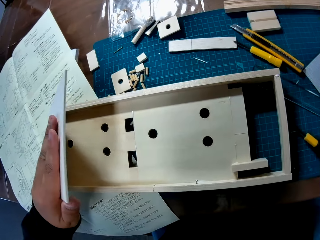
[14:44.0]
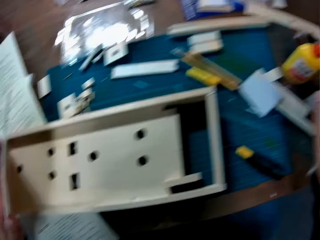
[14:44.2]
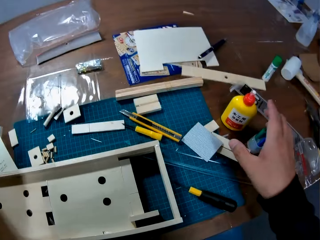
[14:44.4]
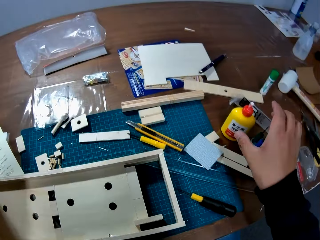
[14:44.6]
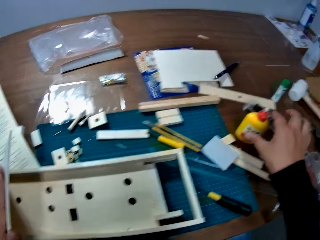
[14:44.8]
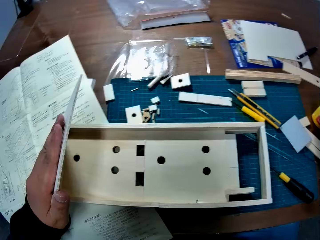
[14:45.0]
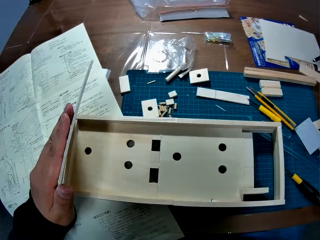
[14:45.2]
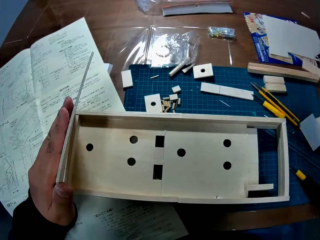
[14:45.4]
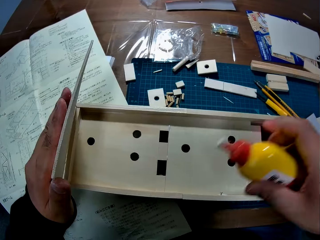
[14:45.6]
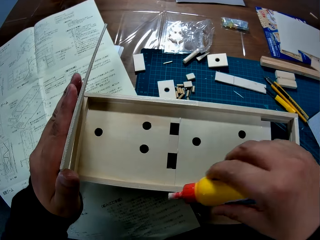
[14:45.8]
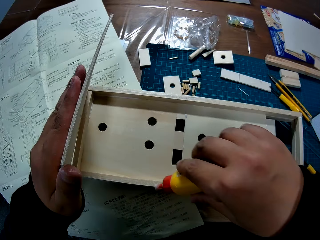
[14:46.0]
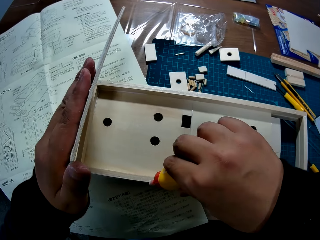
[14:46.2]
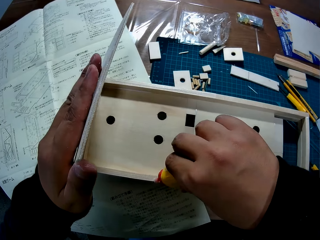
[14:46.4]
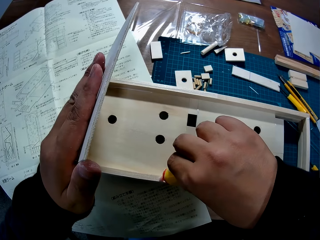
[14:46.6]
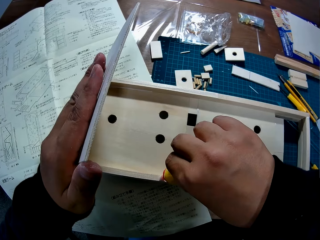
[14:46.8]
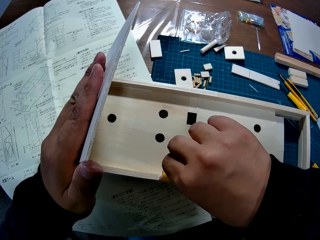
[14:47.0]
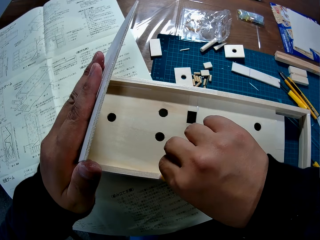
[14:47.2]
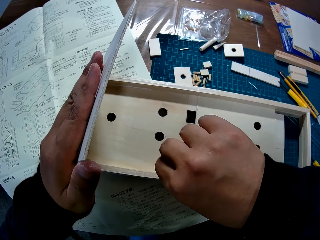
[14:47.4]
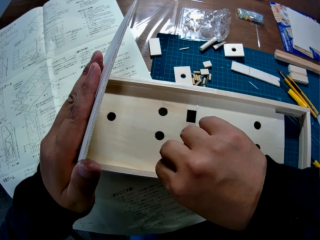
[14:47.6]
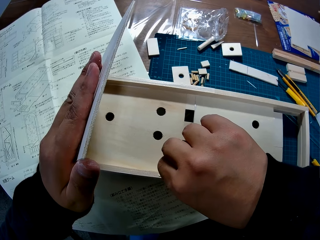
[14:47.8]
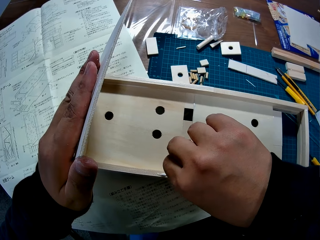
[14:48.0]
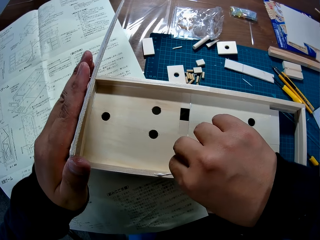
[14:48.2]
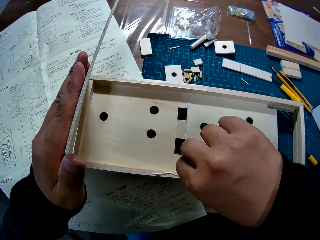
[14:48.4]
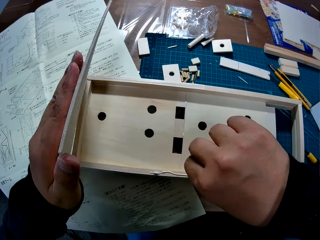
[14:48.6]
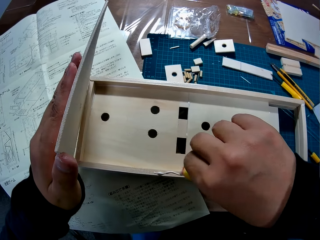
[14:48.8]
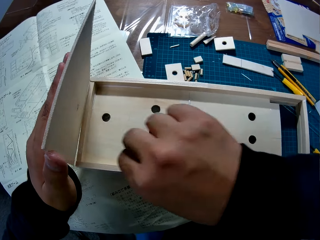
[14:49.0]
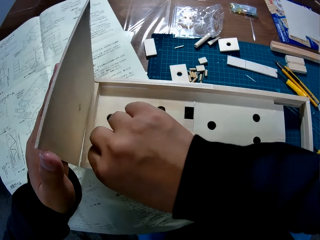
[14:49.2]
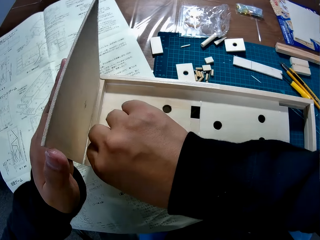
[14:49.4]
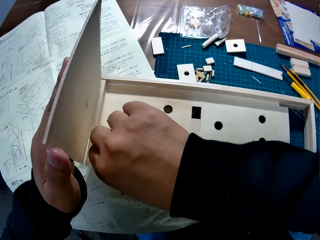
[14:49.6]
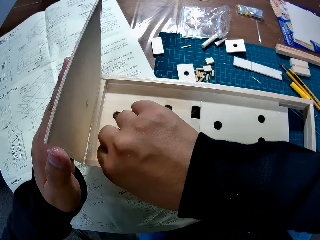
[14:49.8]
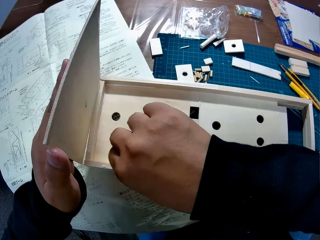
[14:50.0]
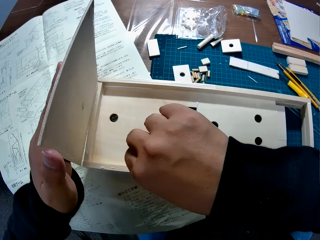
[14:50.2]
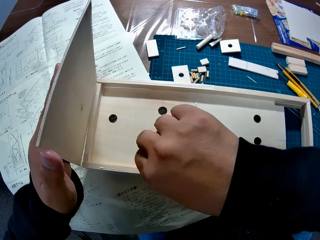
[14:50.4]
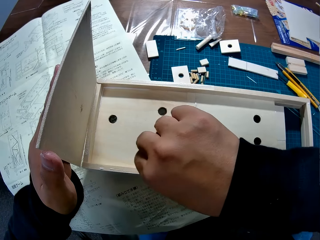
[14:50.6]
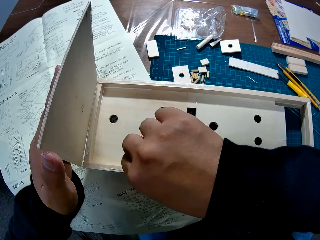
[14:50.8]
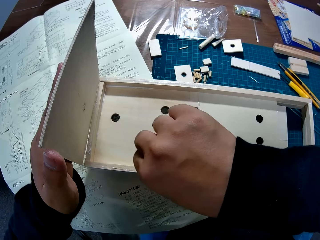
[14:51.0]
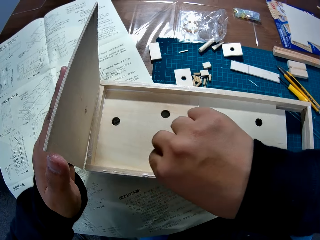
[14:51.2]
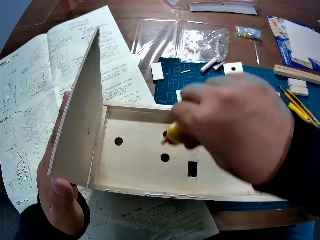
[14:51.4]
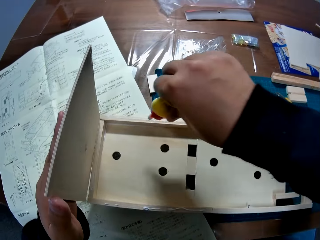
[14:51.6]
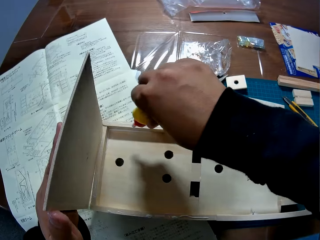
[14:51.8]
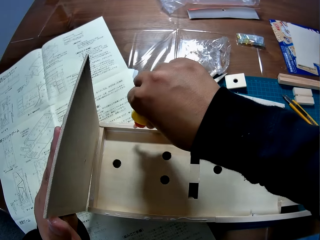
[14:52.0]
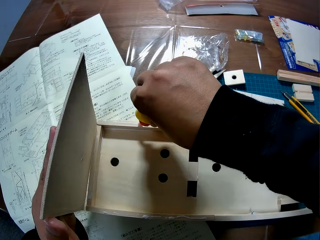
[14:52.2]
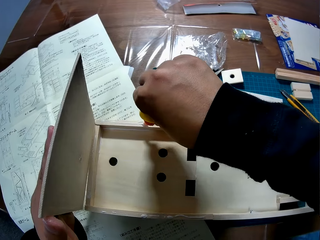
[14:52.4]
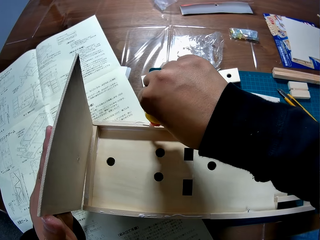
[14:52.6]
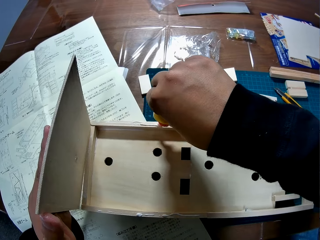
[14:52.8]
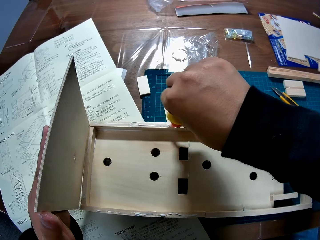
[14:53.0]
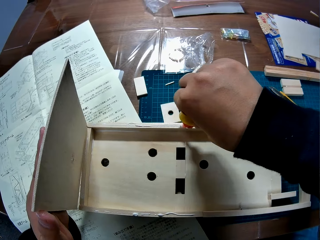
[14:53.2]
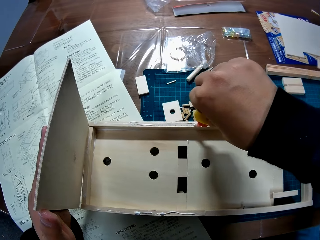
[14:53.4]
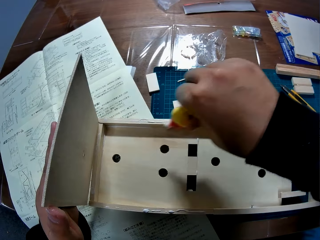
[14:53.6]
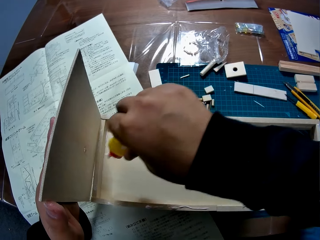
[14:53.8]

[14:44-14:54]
The camera wearer opens the wood sheet on the woodcraft box with his left hand. He picks up a glue bottle from the table. He applies glue on the edges of the woodcraft box.

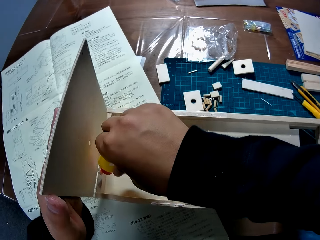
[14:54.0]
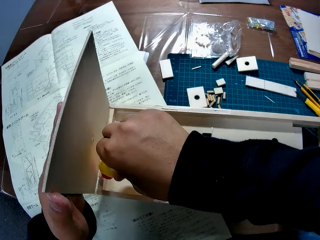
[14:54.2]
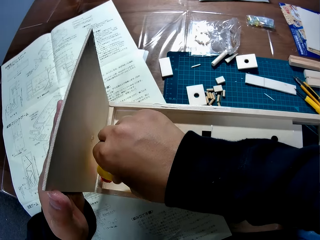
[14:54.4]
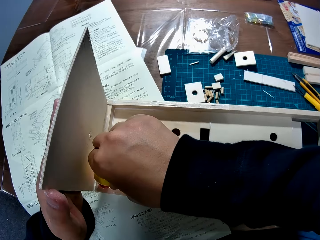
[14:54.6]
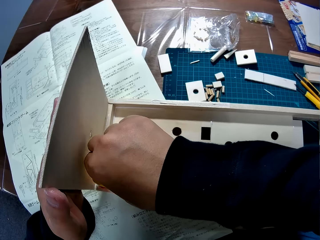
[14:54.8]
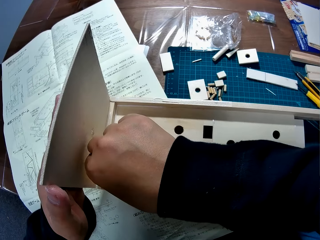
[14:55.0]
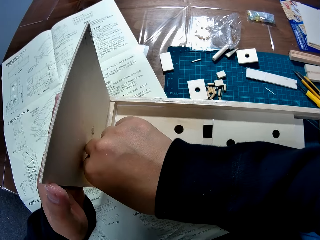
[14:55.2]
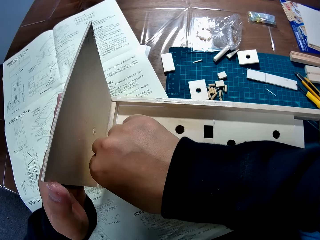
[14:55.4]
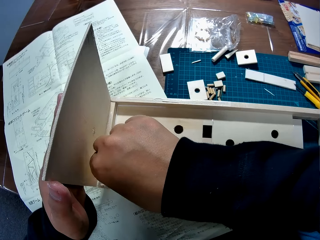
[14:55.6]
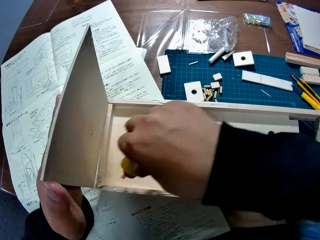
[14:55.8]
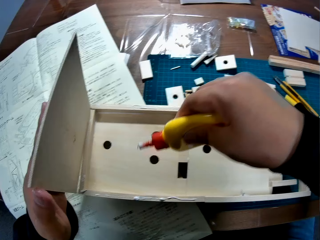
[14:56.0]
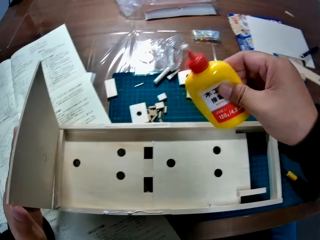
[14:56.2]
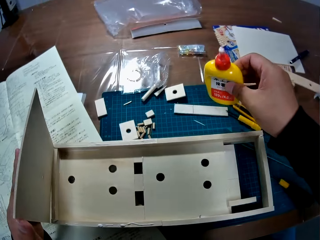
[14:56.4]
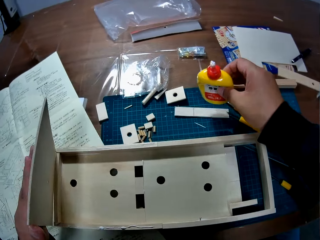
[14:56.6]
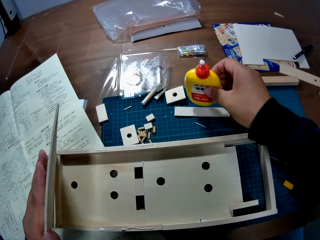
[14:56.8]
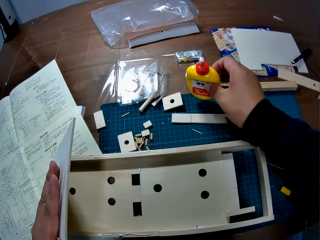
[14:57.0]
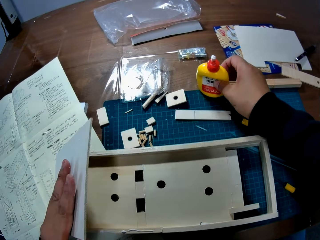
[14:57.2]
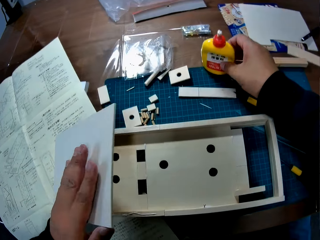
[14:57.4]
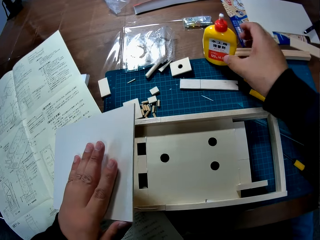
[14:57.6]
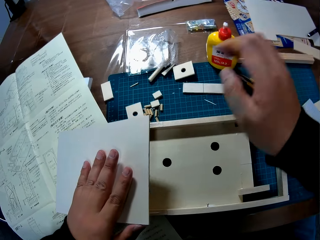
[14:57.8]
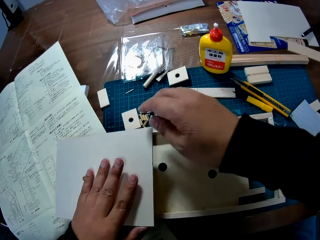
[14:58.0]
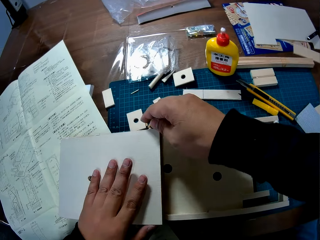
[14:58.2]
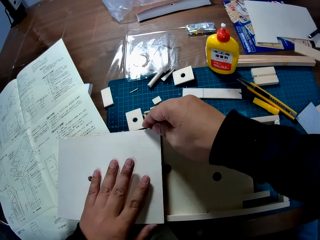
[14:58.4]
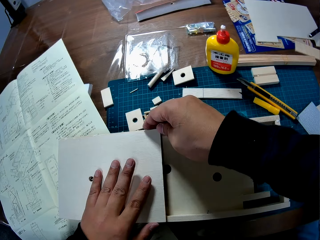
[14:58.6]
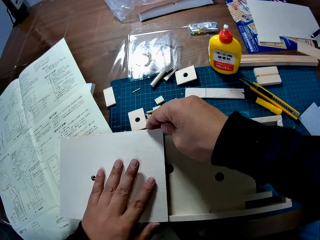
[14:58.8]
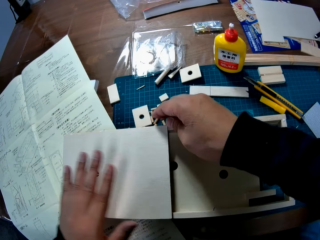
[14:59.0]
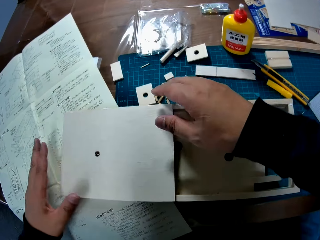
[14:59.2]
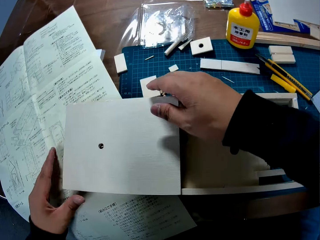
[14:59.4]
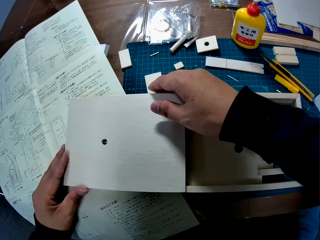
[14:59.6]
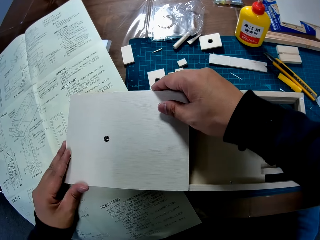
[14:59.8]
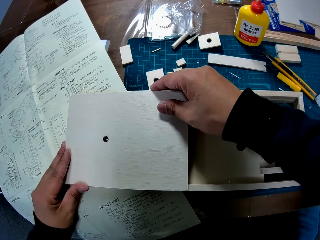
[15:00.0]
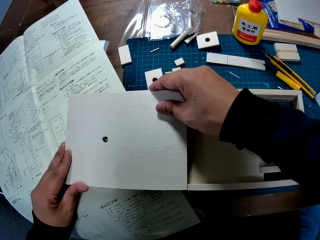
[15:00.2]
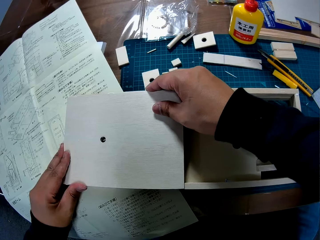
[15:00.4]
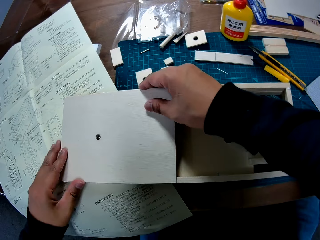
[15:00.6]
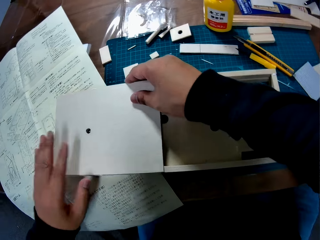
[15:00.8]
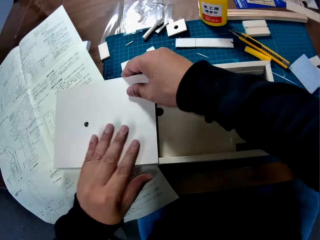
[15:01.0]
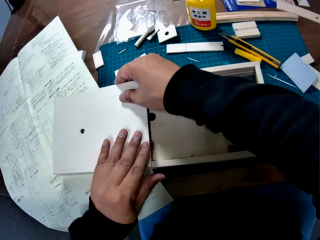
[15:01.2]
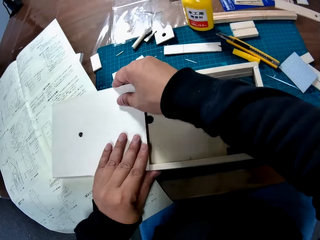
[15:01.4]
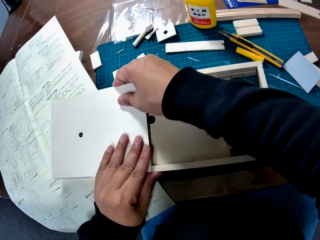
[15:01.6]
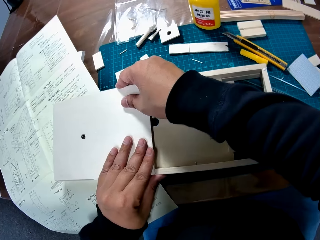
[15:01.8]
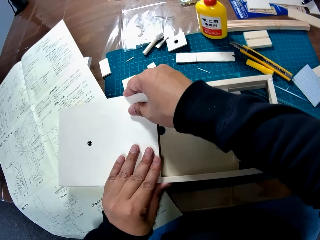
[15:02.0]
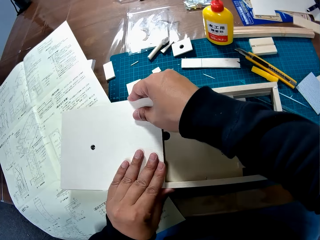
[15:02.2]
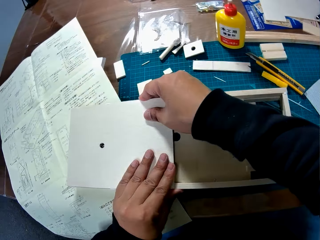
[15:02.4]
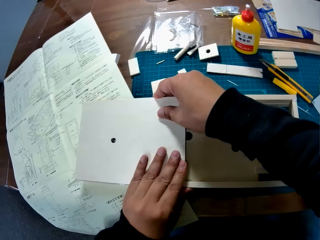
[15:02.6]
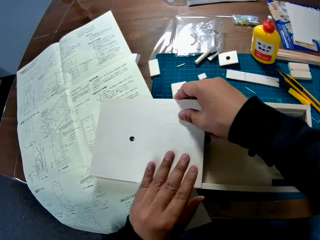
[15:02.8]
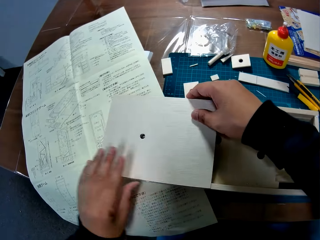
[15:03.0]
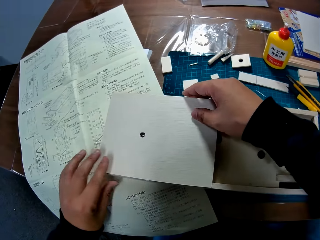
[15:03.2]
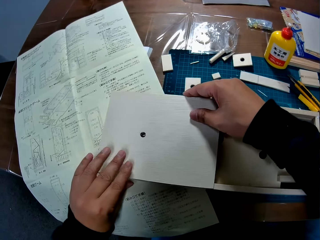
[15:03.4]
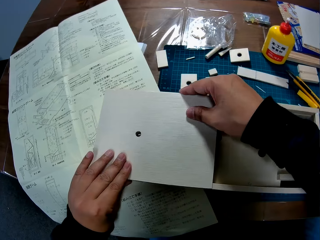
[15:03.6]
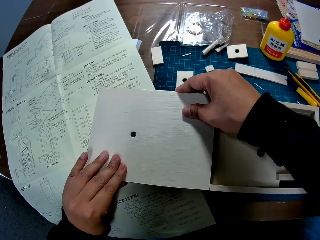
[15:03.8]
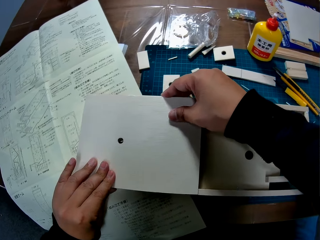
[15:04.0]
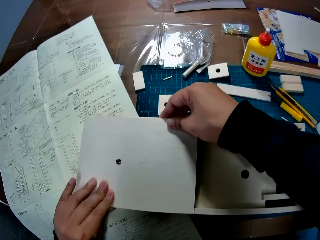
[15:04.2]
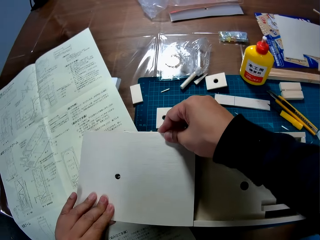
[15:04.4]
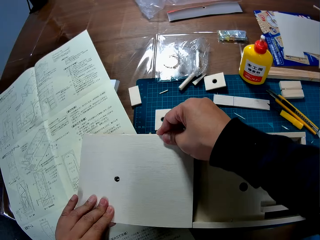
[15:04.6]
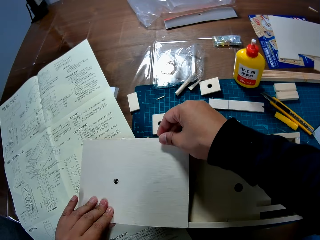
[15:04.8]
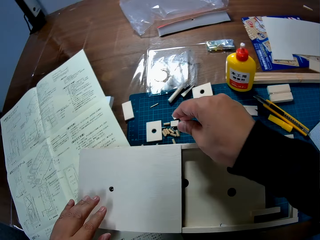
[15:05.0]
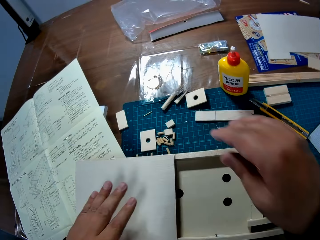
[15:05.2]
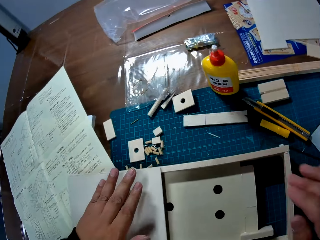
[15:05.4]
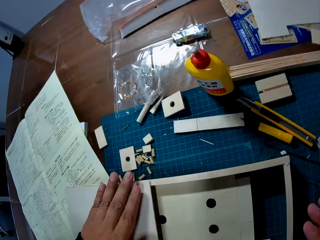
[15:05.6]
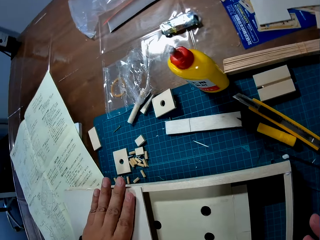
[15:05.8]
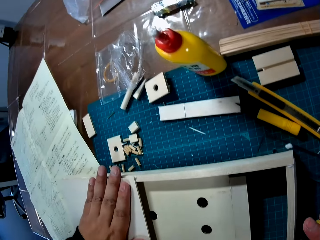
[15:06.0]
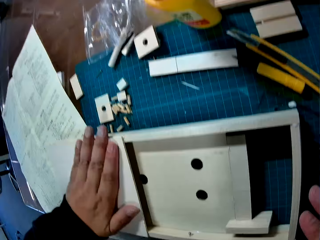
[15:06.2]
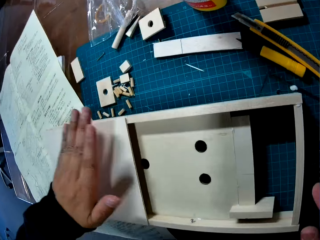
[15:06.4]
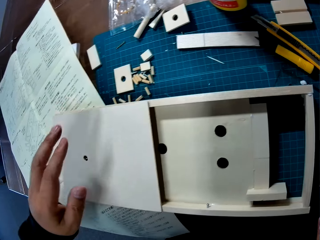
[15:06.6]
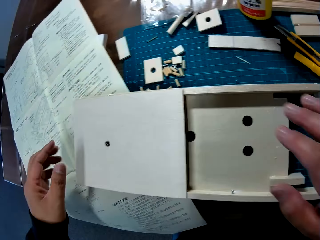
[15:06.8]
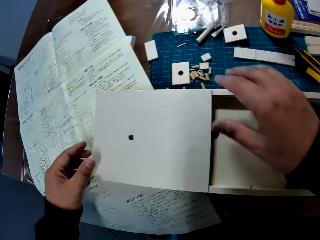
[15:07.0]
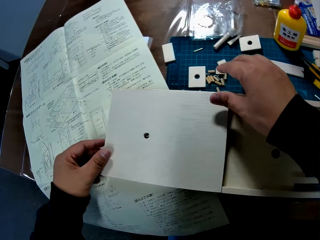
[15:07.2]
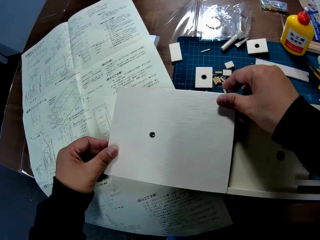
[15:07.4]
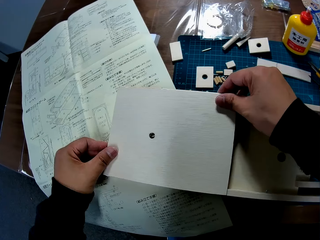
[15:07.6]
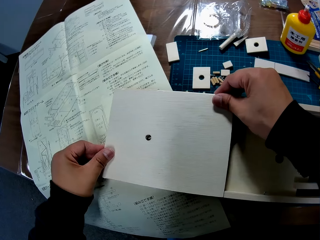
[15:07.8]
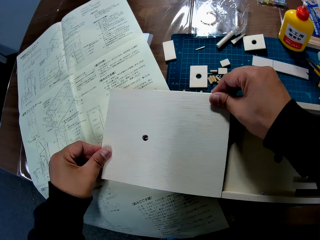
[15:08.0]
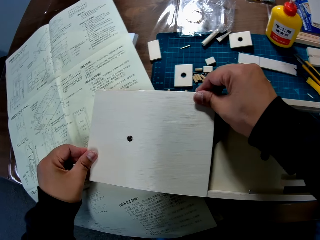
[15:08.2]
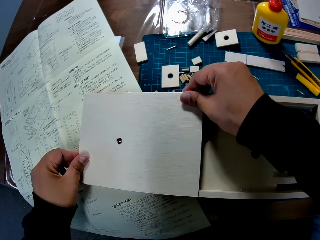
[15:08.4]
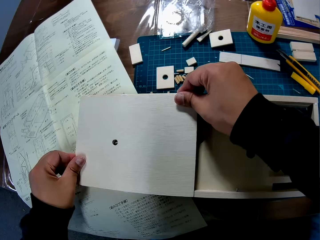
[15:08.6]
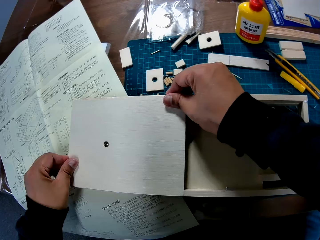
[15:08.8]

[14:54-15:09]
The camera wearer places the glue bottle on the table. They place the wood sheet on the glue on the woodcraft box. They retouch the wooden craft by two hands.
